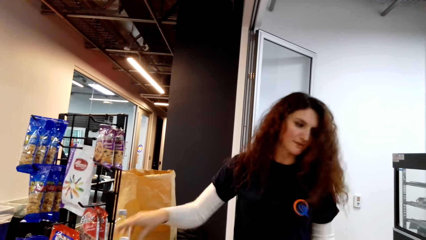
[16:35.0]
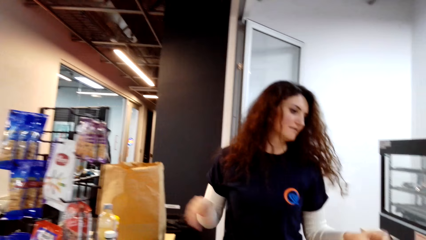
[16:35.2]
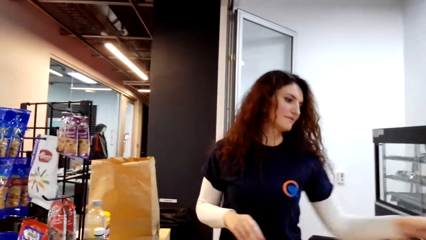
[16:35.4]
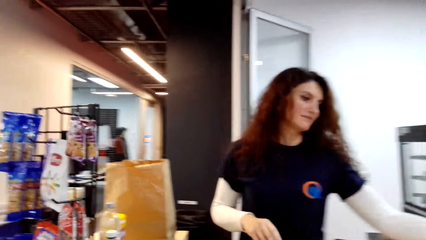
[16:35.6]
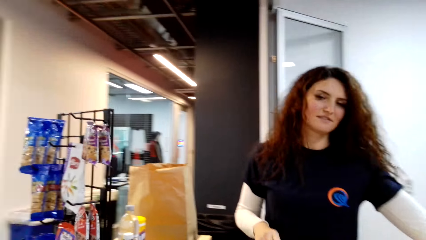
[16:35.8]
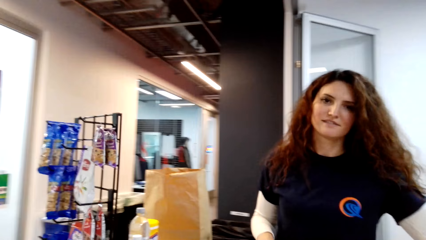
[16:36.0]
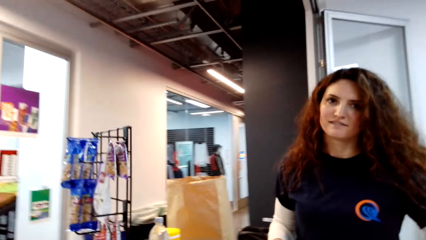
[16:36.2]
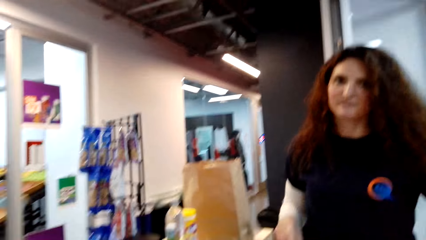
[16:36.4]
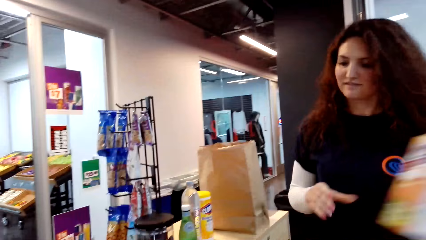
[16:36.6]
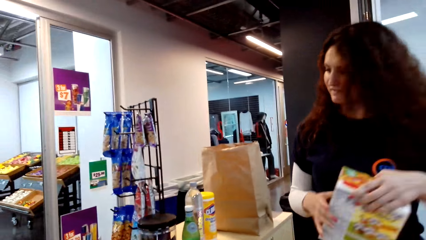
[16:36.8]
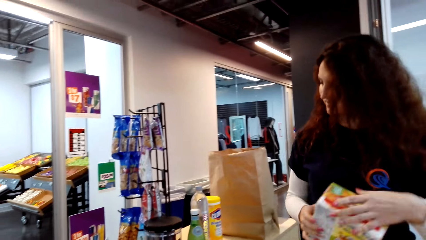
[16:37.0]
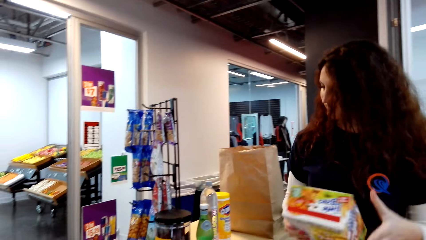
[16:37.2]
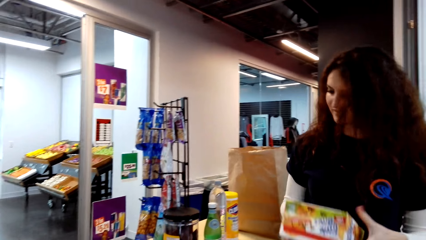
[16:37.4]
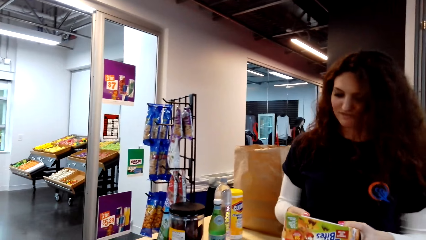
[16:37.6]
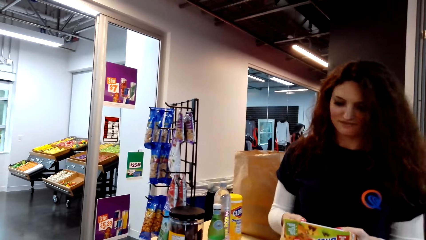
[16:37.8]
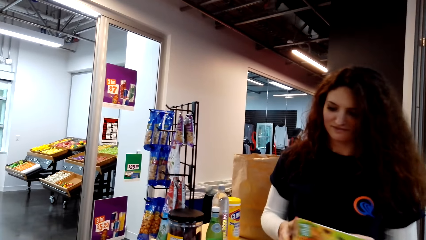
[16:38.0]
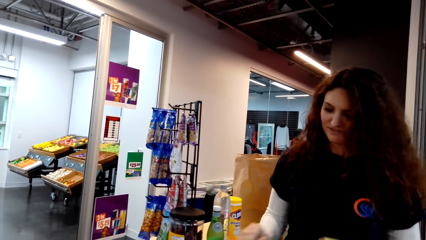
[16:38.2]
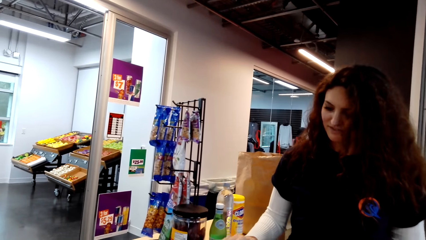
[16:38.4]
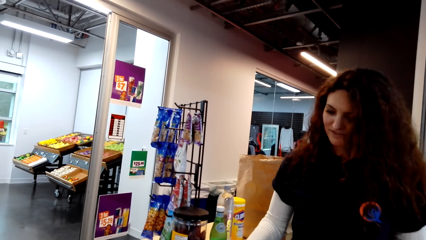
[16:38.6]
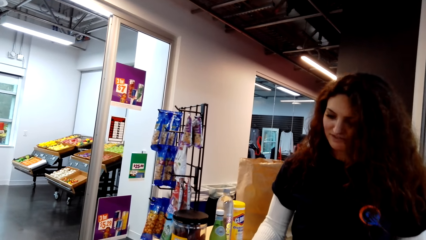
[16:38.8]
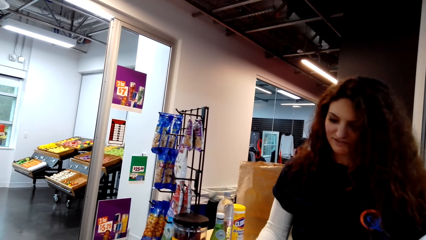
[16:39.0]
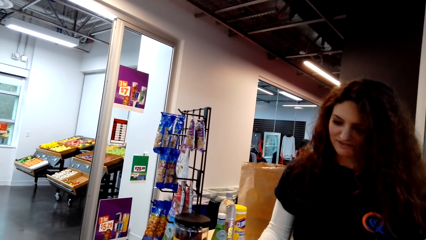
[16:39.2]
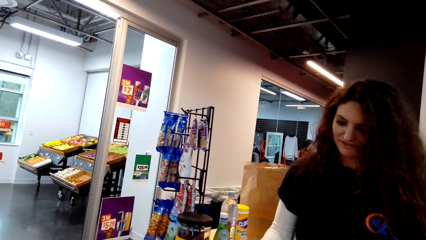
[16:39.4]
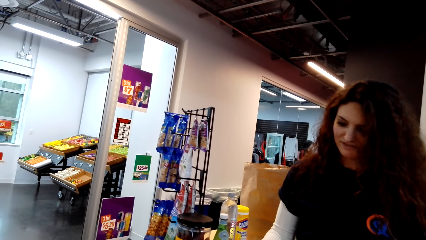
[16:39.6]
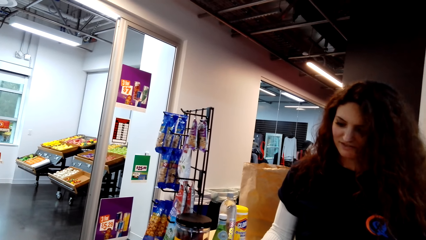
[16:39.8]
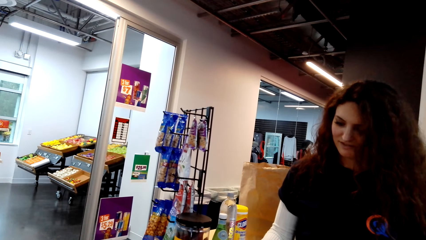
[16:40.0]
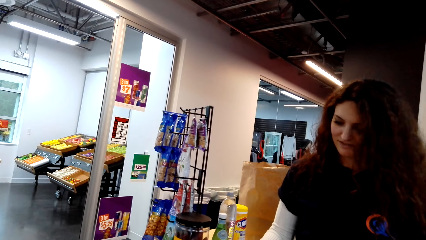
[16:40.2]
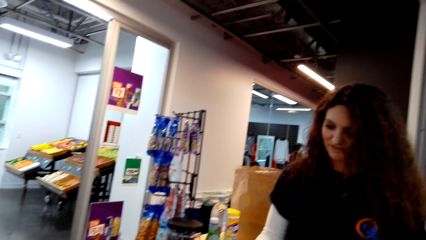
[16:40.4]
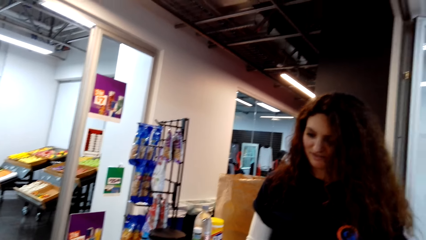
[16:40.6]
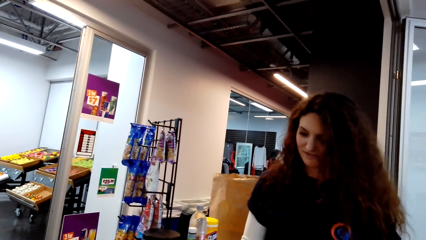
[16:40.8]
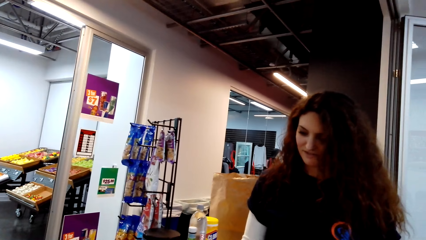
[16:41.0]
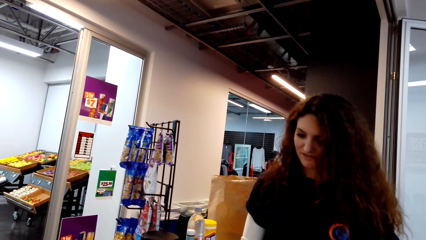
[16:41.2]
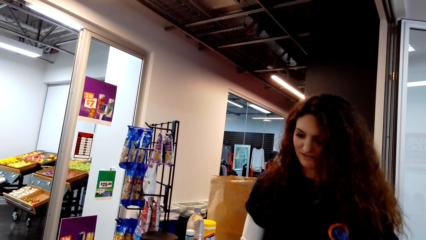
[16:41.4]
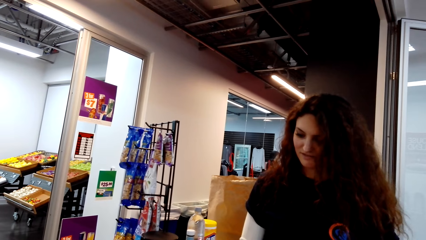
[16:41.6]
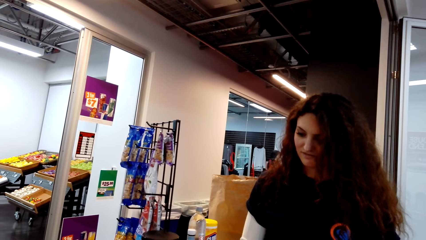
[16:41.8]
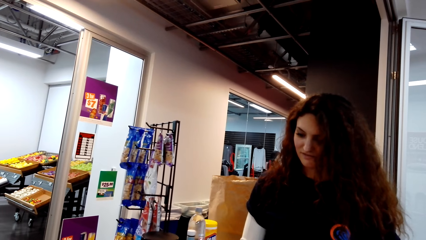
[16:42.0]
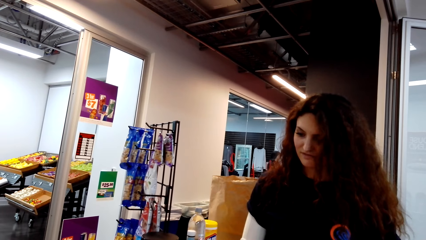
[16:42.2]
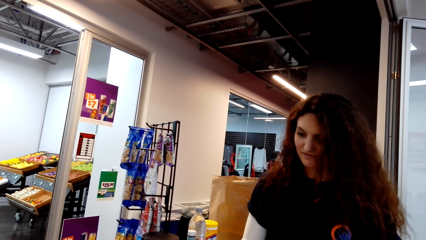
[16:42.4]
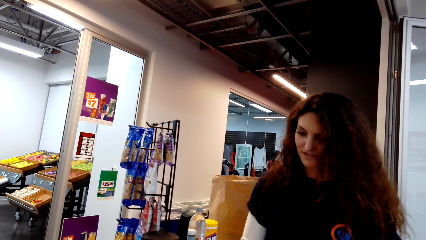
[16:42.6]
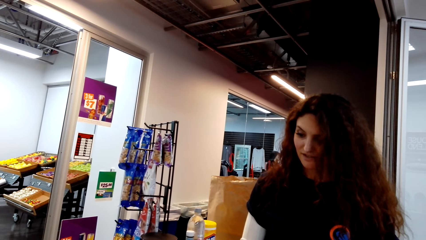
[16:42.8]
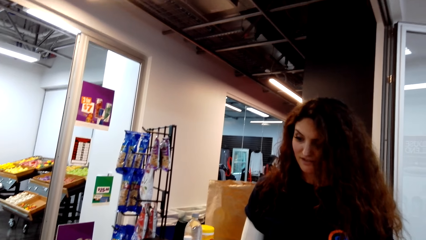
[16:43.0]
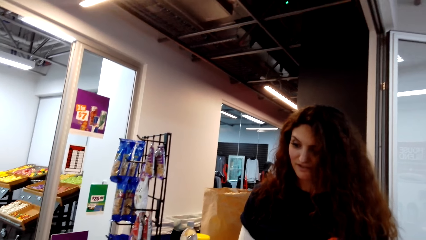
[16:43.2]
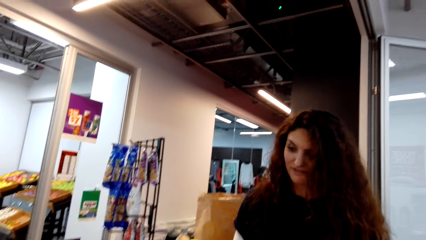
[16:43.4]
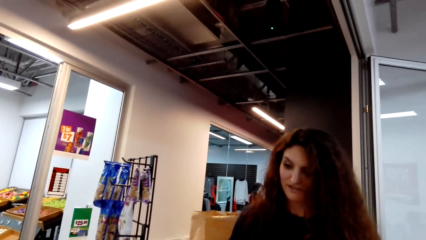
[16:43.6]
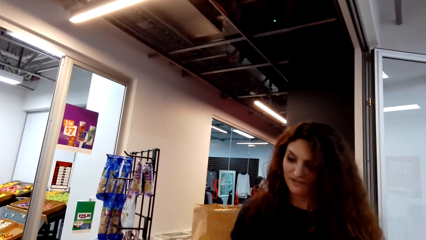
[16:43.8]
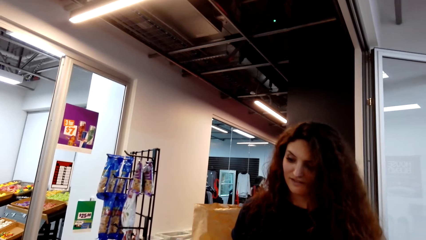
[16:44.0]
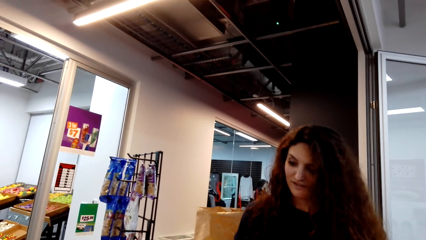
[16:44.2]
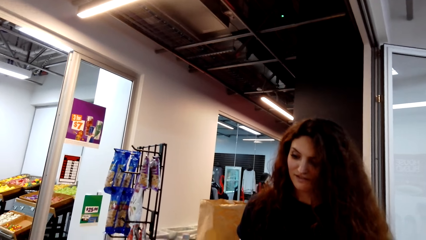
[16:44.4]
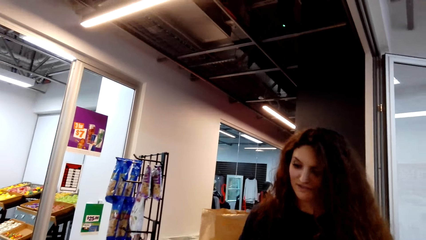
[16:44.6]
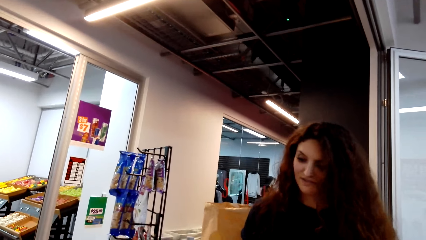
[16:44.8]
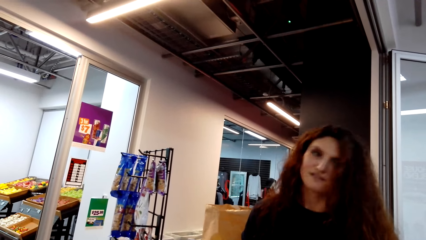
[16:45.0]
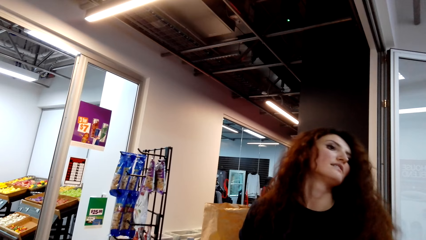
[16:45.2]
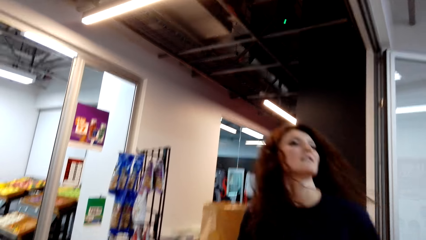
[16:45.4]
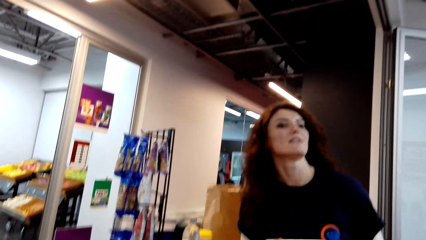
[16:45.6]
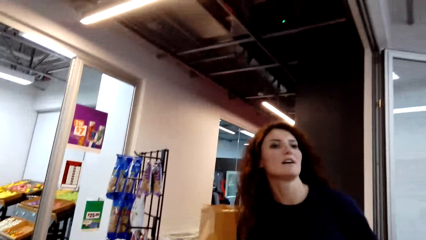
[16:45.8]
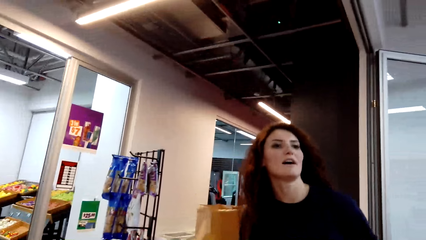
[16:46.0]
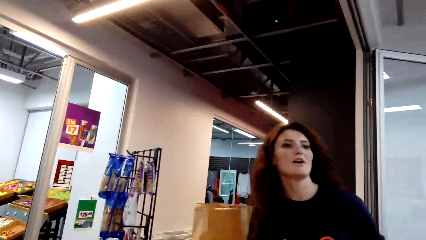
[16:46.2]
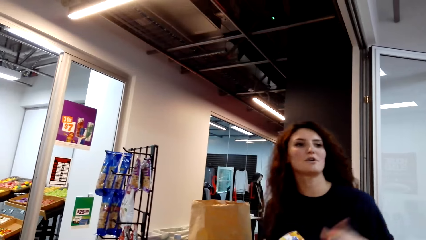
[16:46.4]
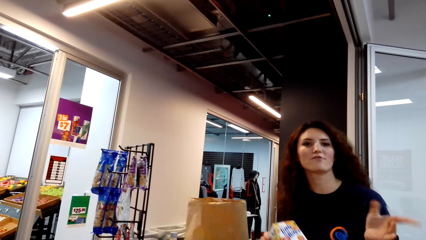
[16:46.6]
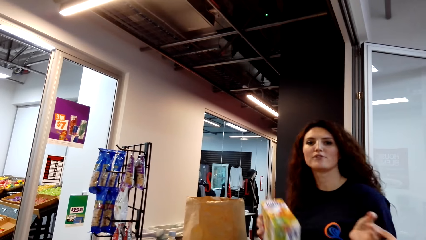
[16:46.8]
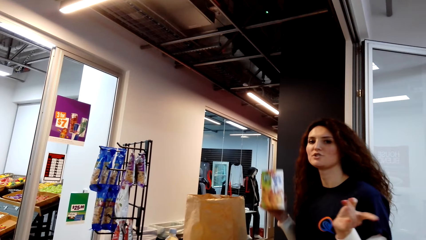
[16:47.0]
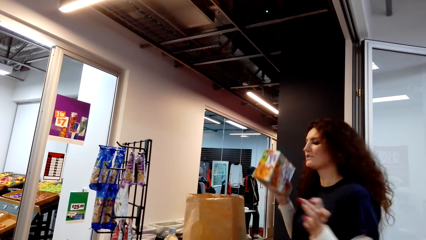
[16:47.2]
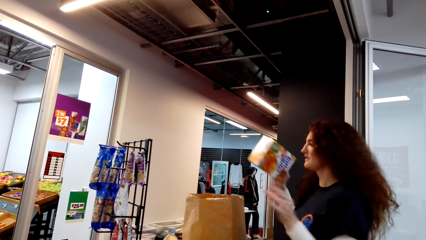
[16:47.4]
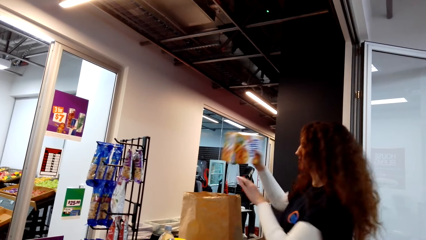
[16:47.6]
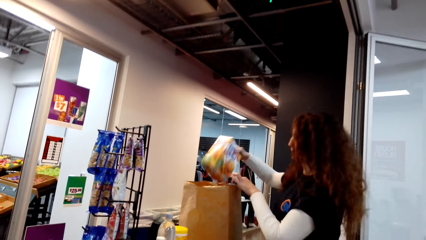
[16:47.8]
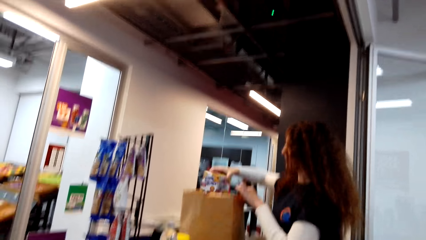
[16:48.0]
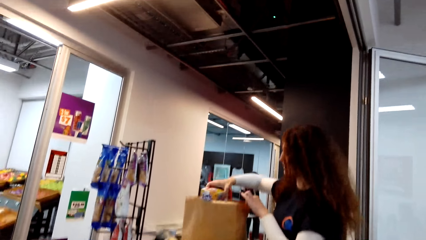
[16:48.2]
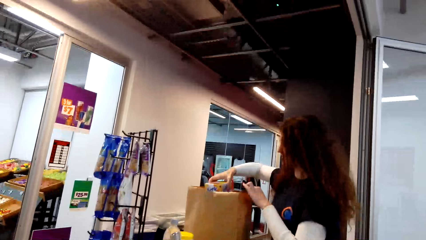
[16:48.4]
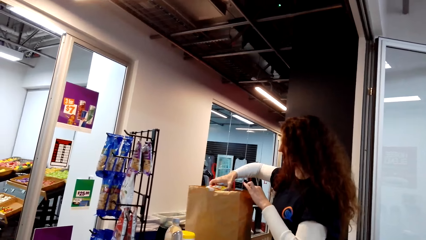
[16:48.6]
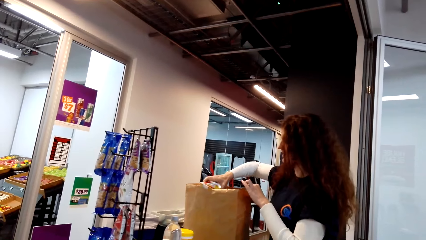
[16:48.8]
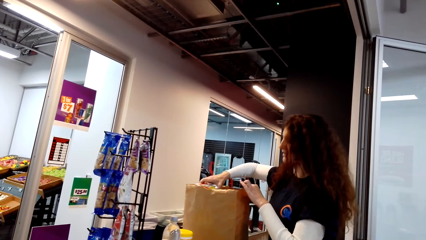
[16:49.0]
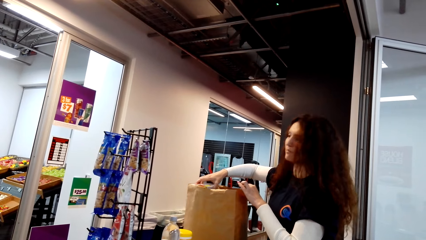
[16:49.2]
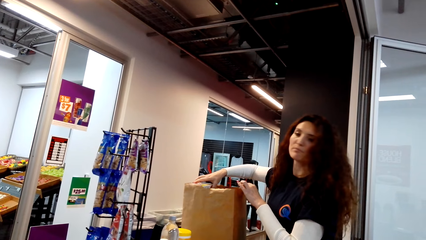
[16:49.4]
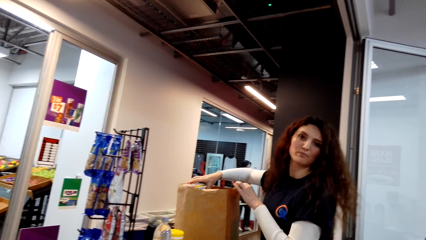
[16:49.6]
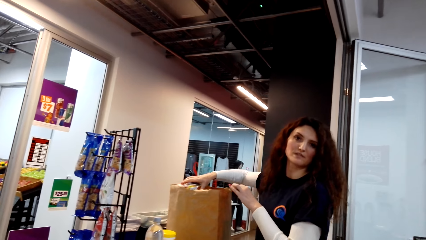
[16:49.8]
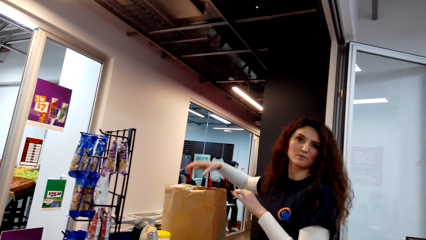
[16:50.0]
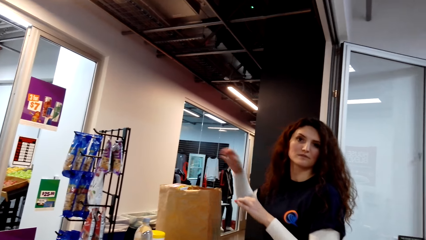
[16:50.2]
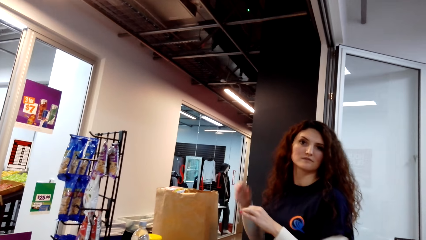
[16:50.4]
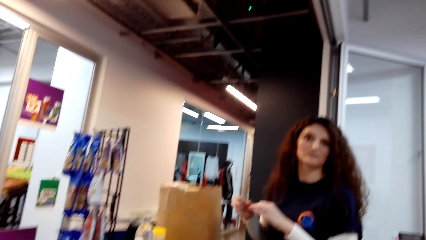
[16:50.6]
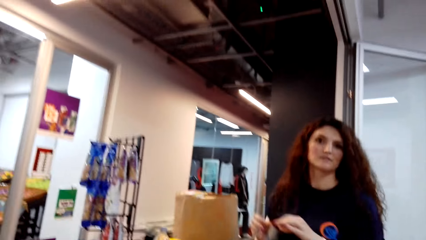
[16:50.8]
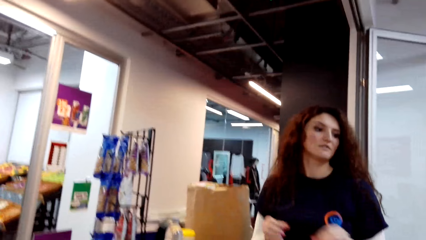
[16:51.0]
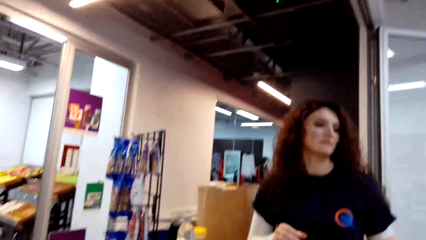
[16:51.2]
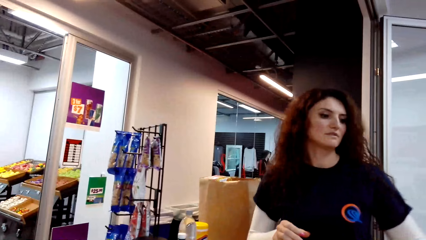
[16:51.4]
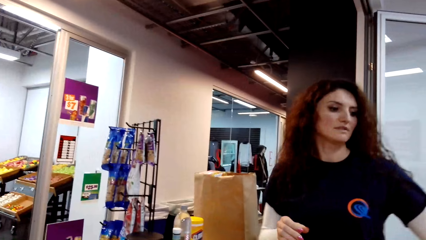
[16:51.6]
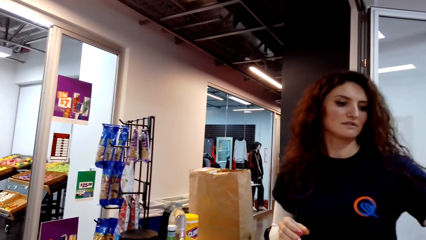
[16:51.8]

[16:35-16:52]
The cashier picks a pack. The cashier calculates the price of something. The cashier scans the pack. The cashier moves her hand. The cashier dialogues with the camera wearer. The cashier puts the pack in the shopping bag. The cashier dialogues with the camera wearer.
